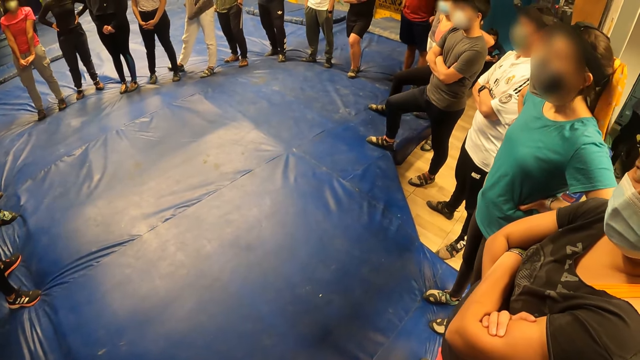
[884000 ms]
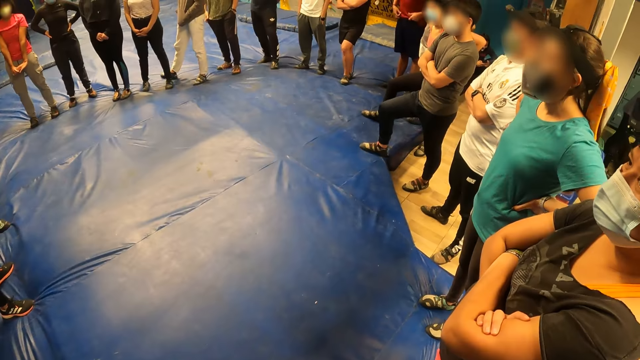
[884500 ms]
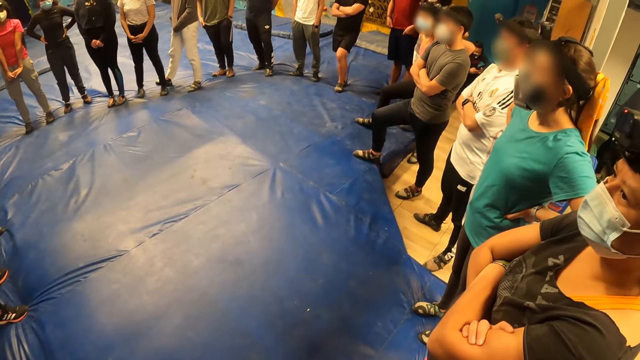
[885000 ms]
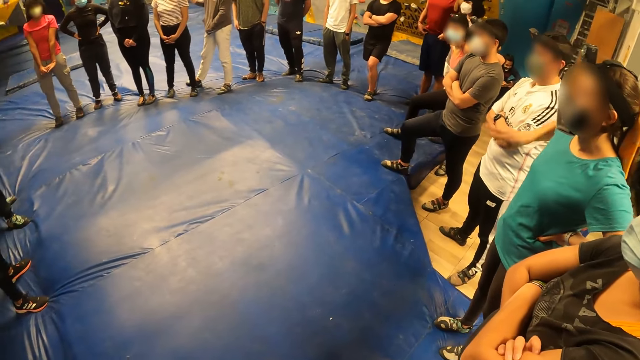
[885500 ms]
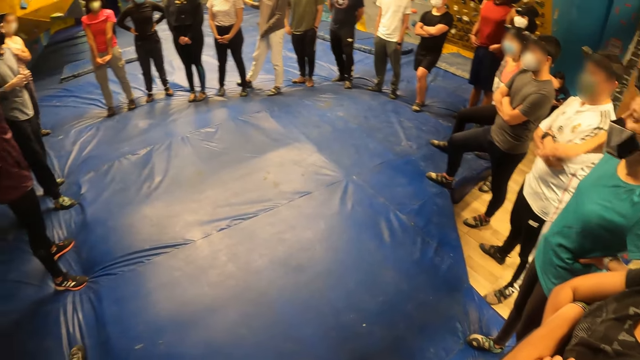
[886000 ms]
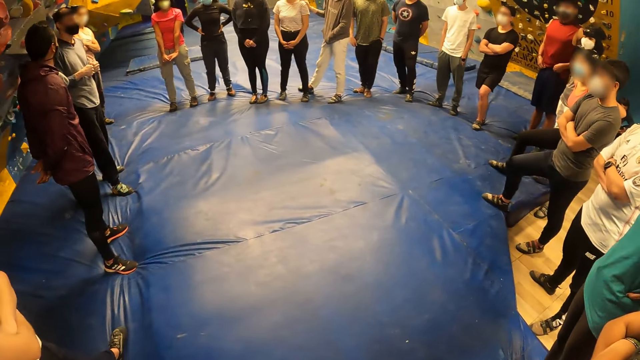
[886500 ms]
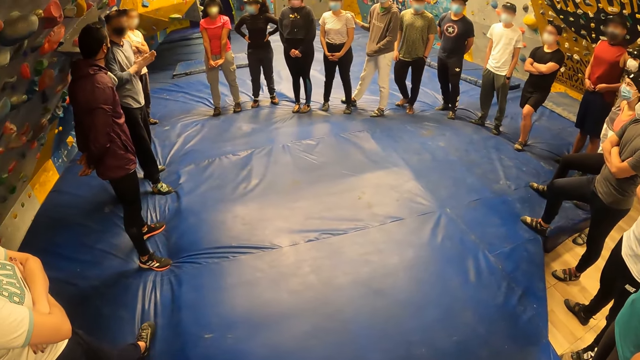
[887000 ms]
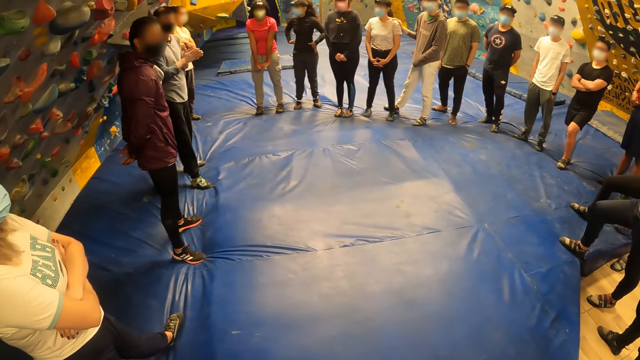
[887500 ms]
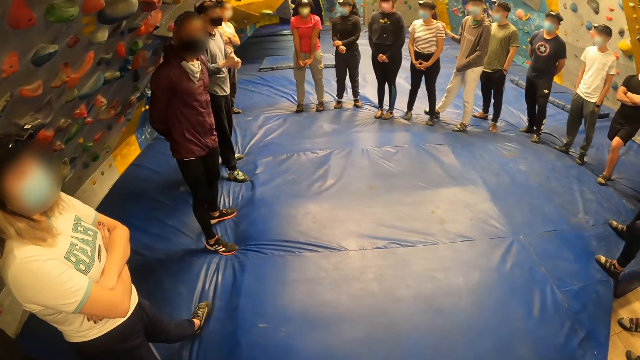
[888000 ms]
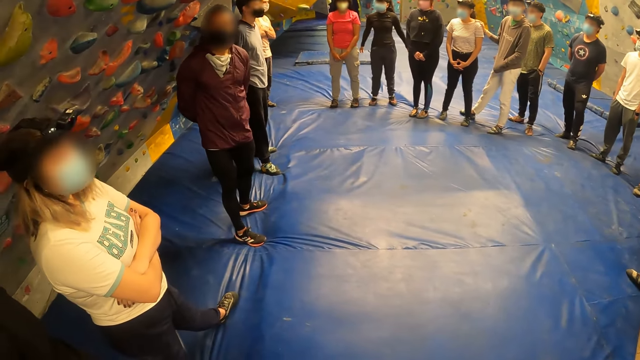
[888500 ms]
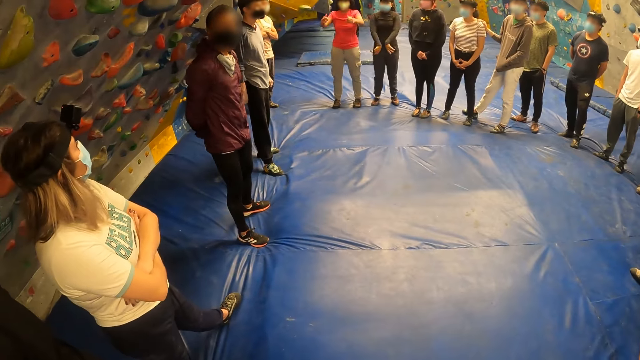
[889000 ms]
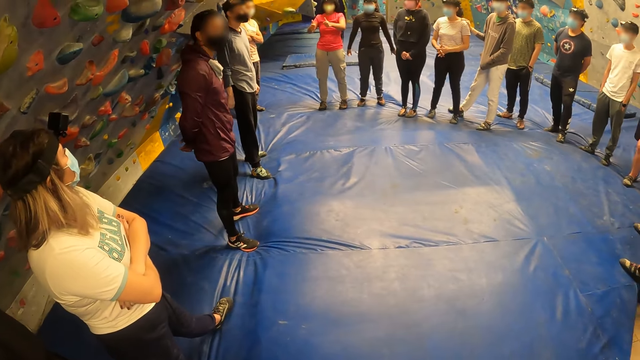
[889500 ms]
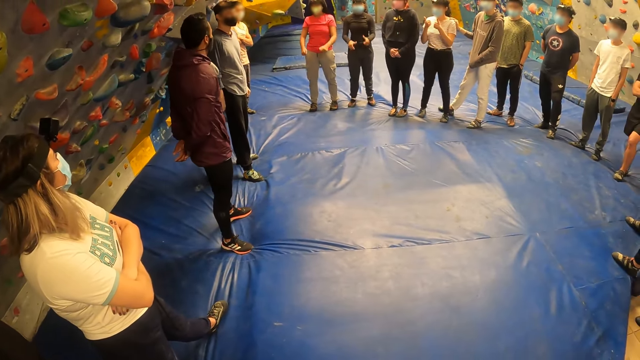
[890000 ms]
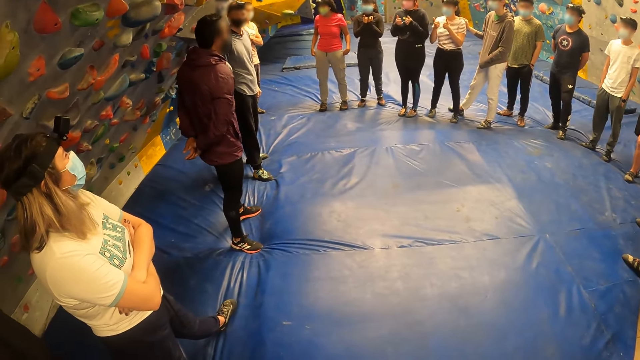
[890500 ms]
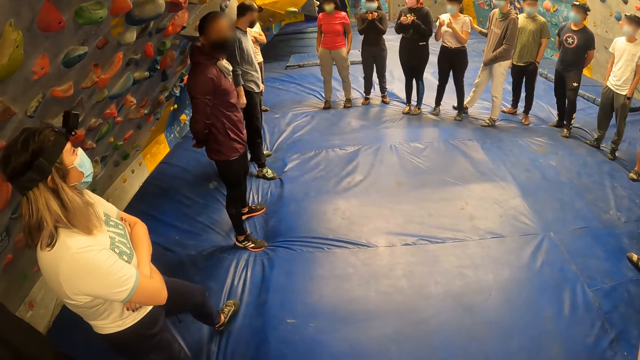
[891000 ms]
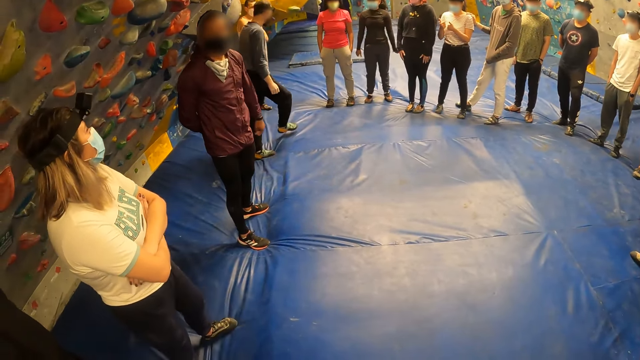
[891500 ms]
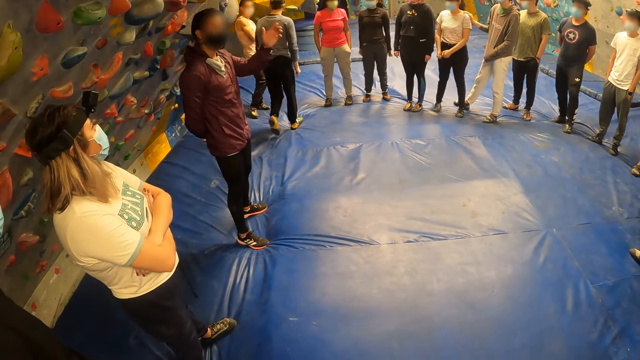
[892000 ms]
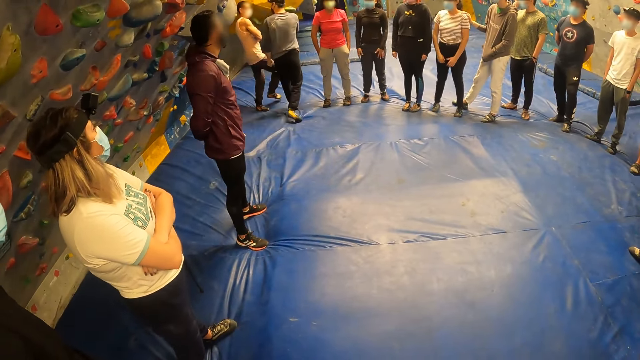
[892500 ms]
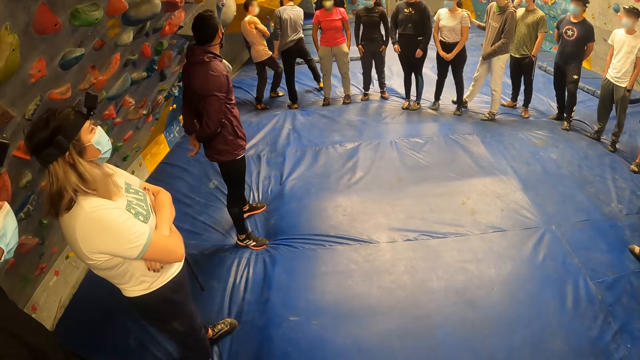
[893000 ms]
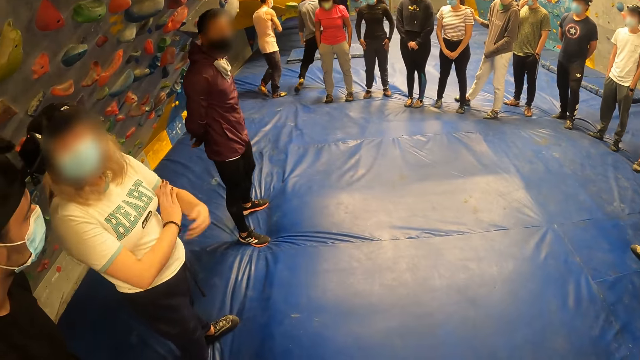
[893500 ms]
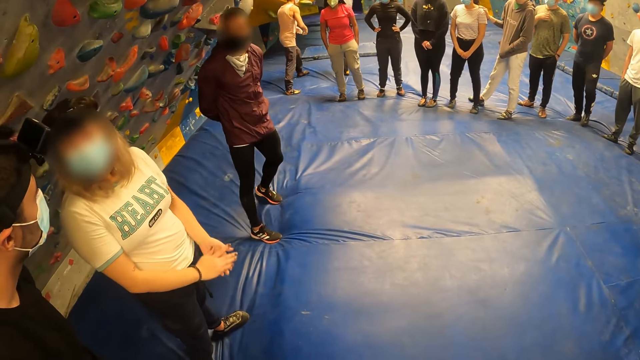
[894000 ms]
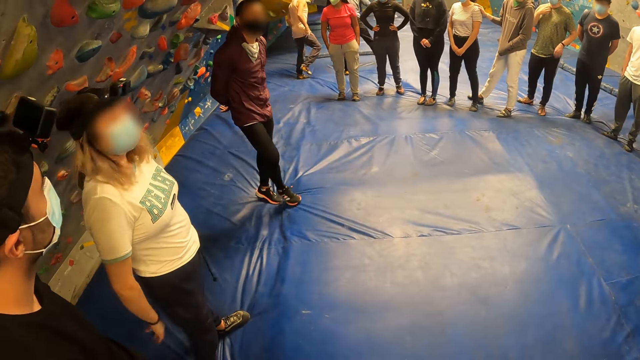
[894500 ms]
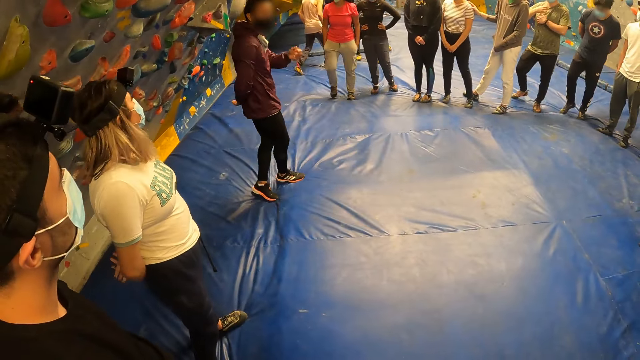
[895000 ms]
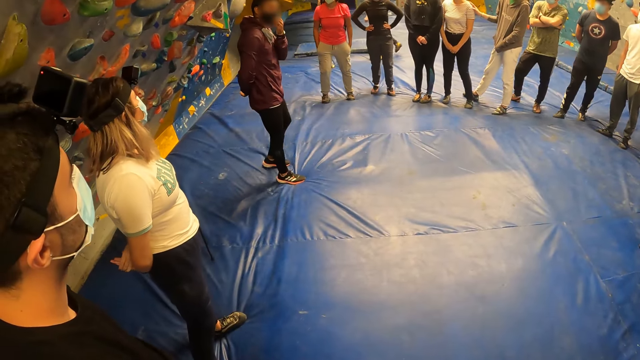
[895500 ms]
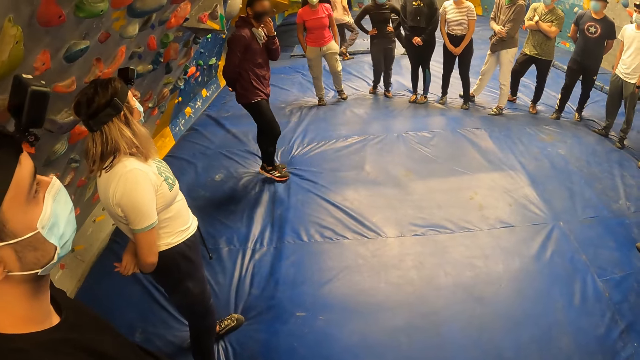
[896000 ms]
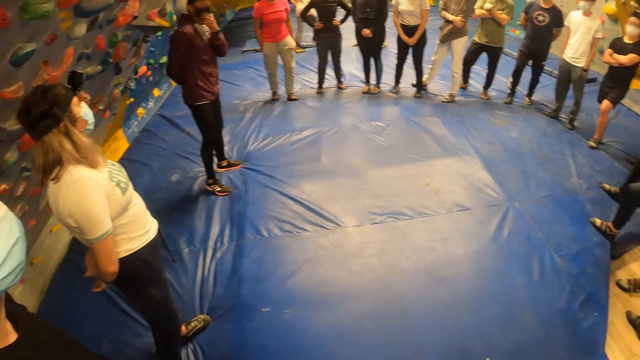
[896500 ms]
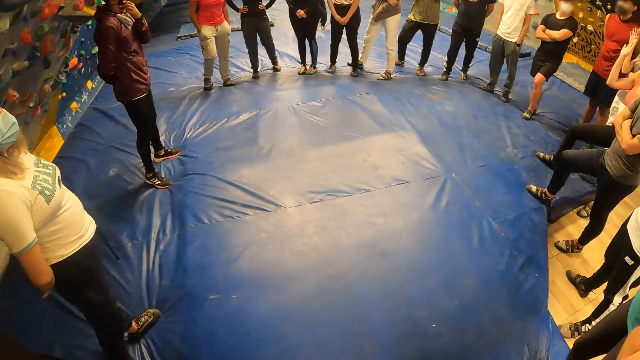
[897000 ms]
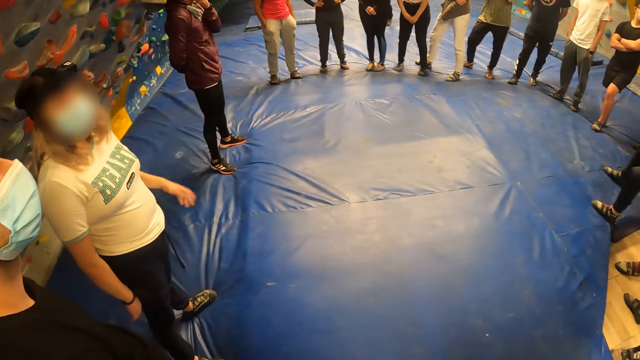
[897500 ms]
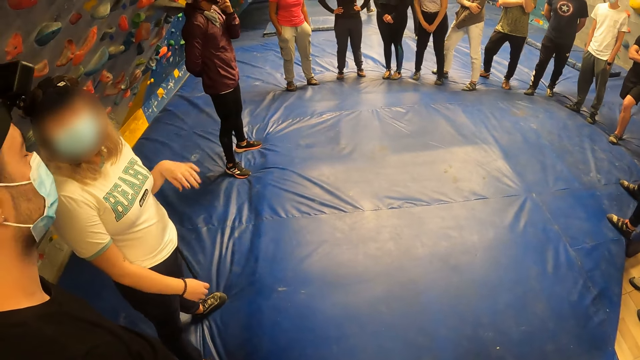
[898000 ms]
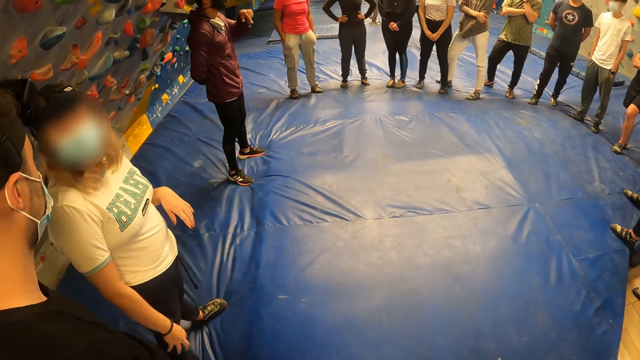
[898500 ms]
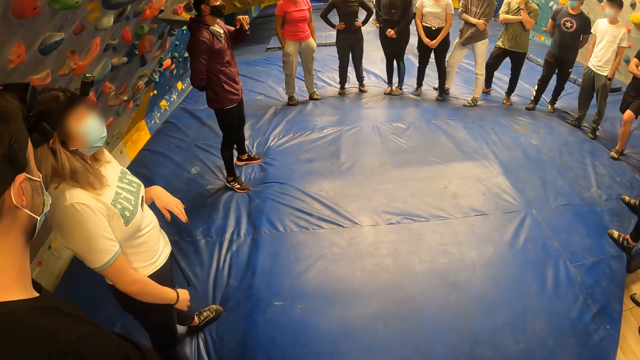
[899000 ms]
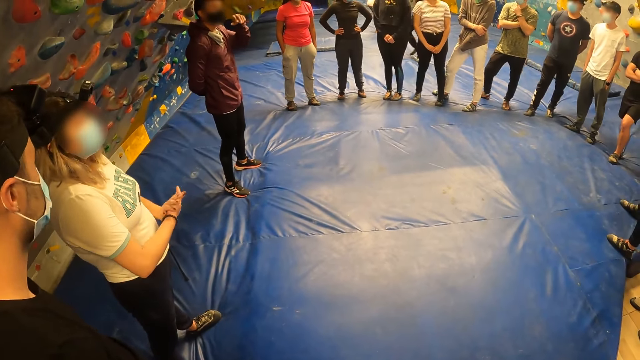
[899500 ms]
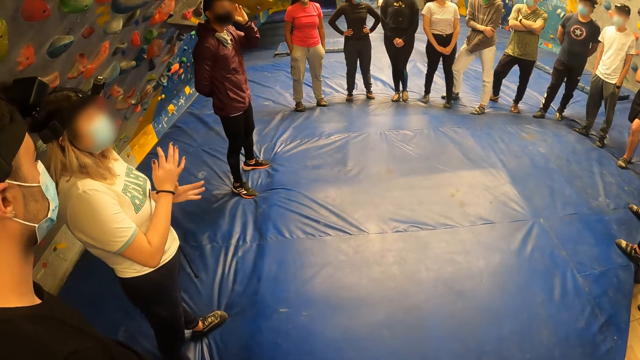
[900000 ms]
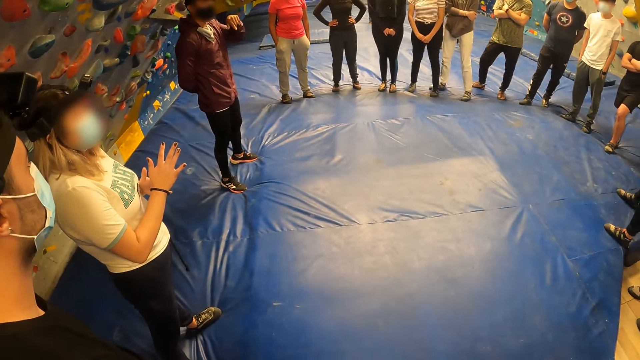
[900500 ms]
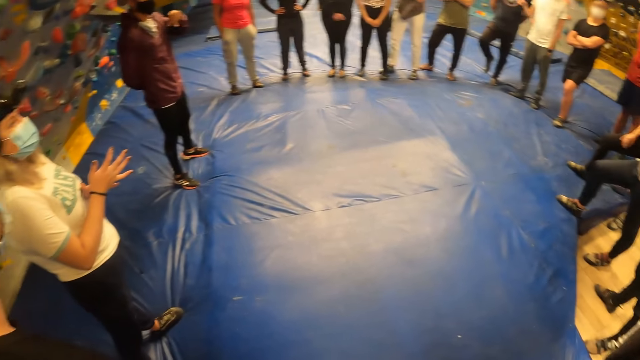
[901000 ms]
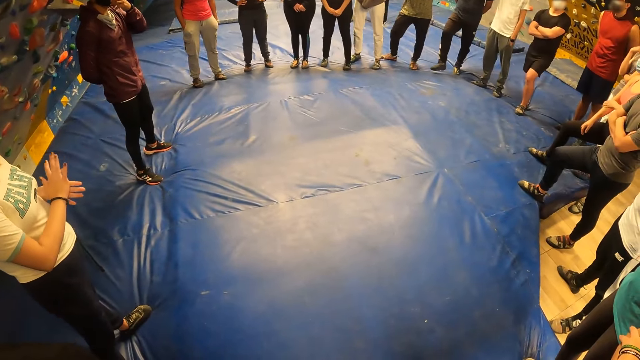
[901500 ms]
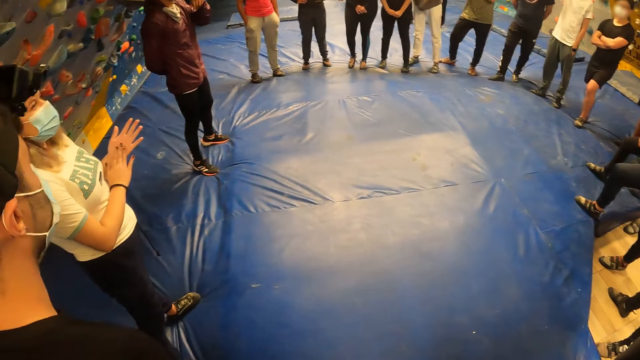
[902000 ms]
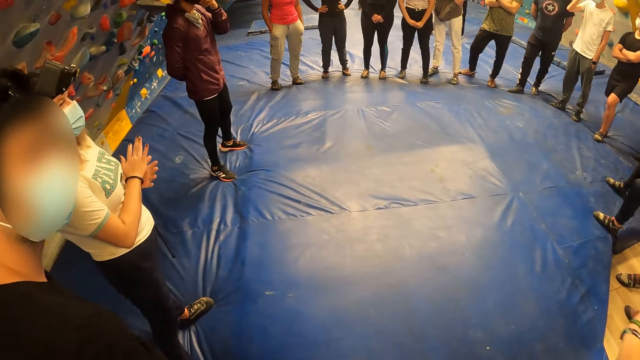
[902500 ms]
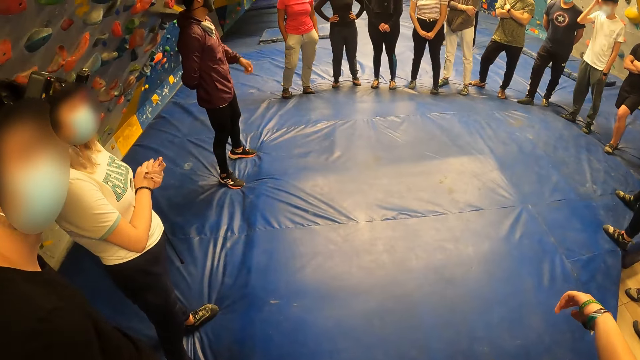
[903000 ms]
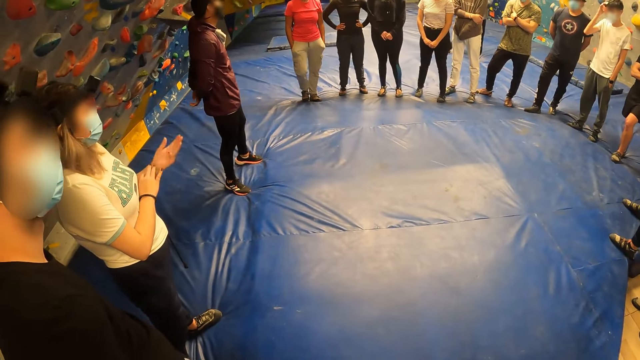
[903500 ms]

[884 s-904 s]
The man interacts with the camera wearer. The woman converses with another man. A third man interacts with the camera wearer.
